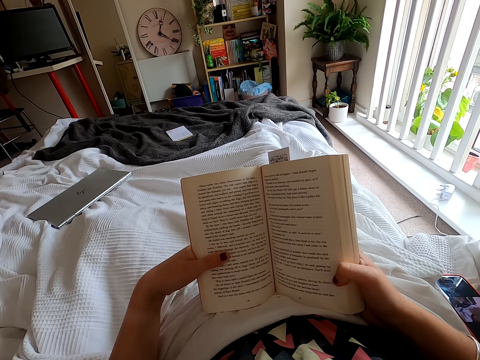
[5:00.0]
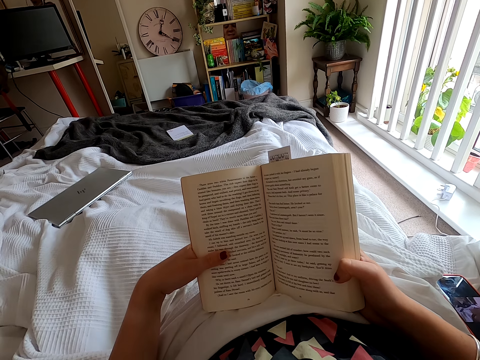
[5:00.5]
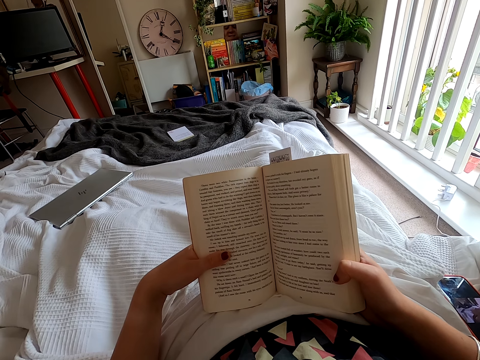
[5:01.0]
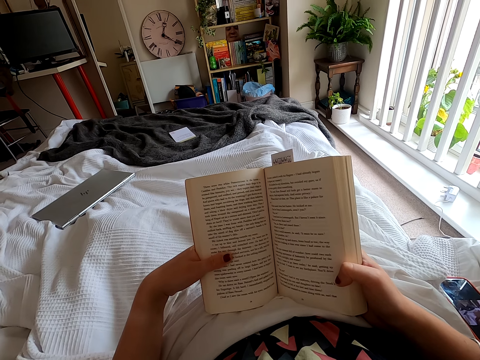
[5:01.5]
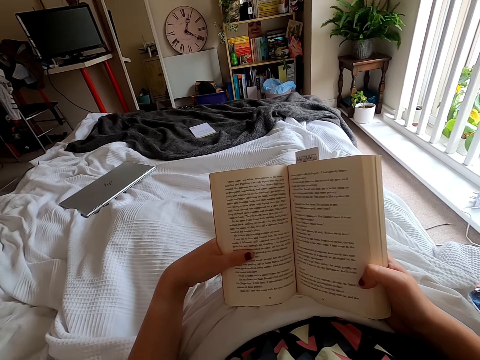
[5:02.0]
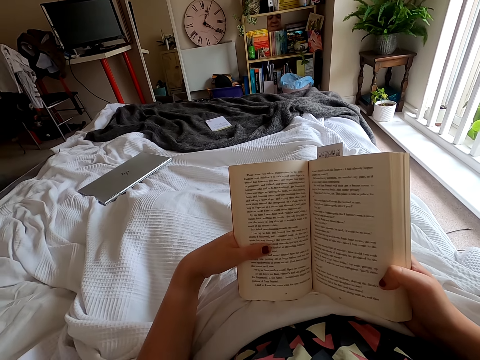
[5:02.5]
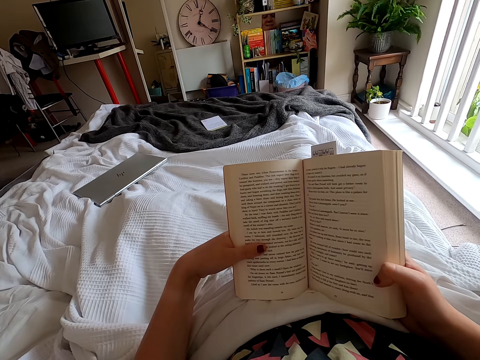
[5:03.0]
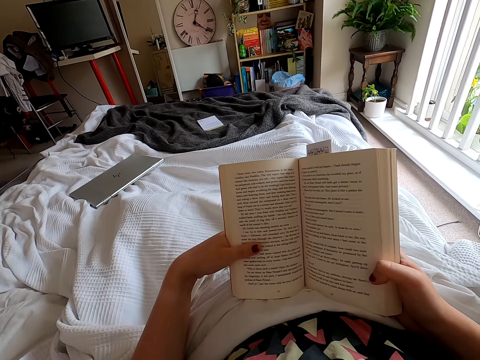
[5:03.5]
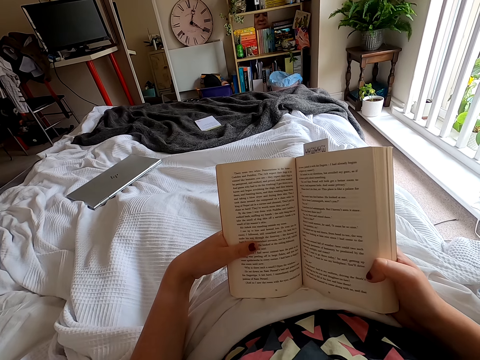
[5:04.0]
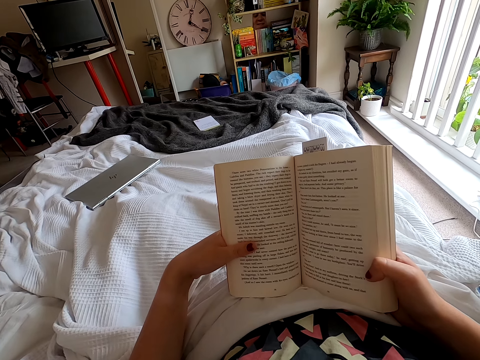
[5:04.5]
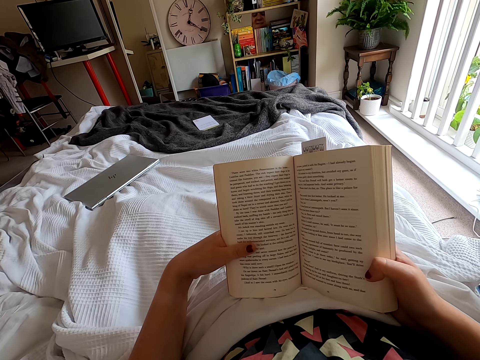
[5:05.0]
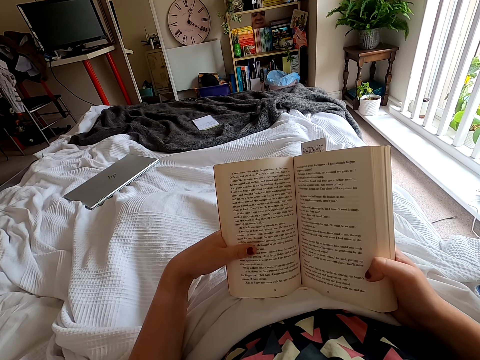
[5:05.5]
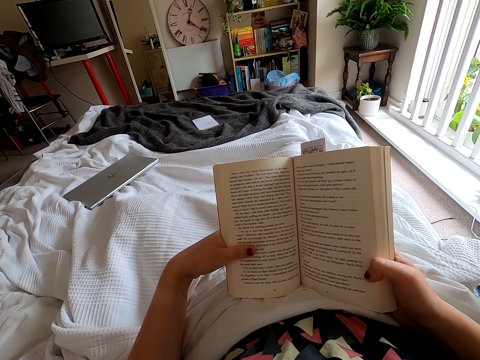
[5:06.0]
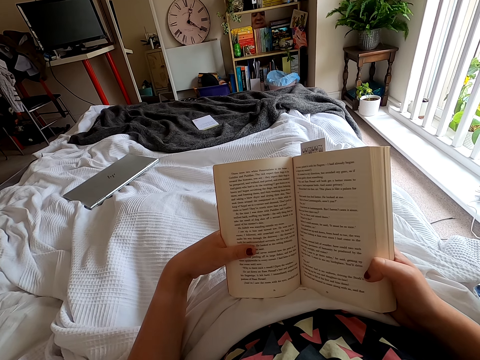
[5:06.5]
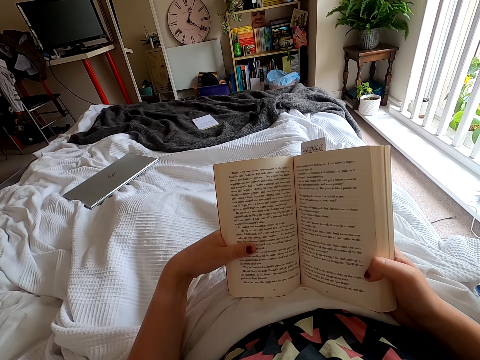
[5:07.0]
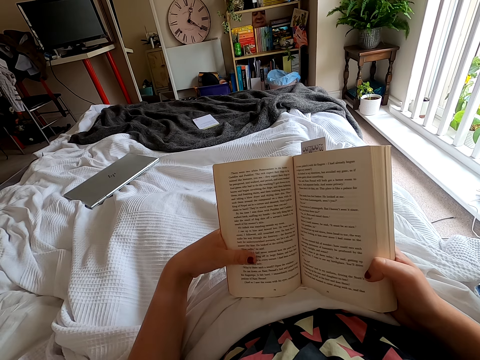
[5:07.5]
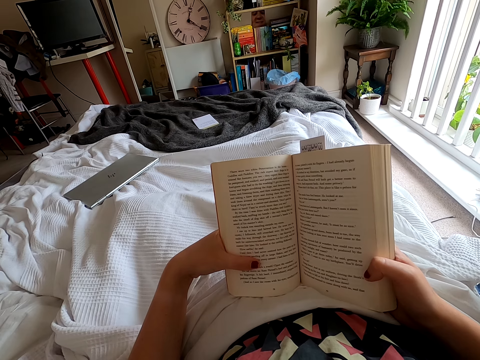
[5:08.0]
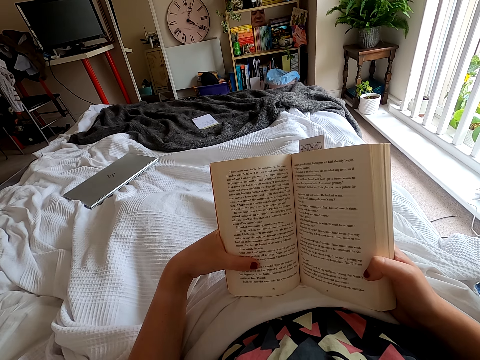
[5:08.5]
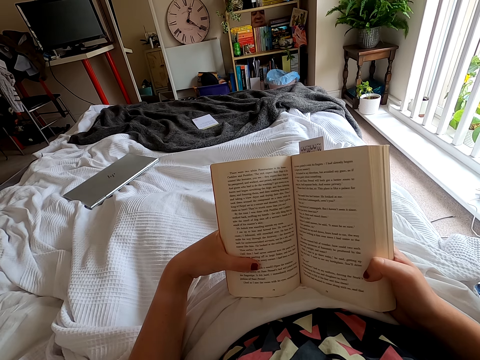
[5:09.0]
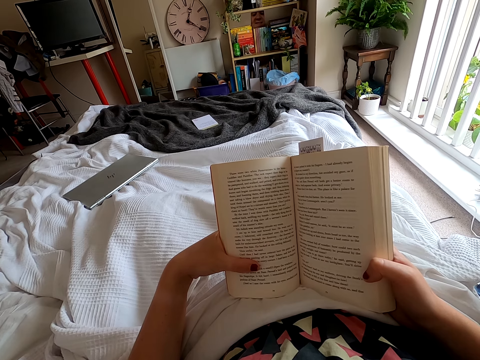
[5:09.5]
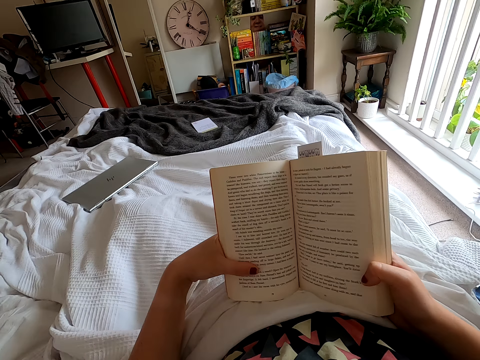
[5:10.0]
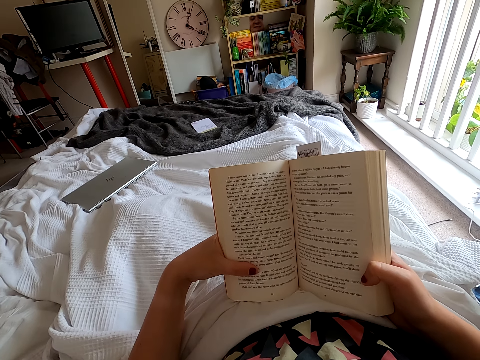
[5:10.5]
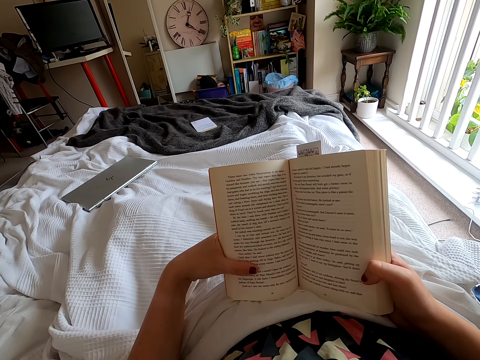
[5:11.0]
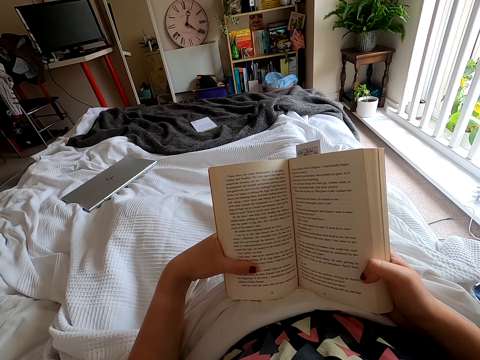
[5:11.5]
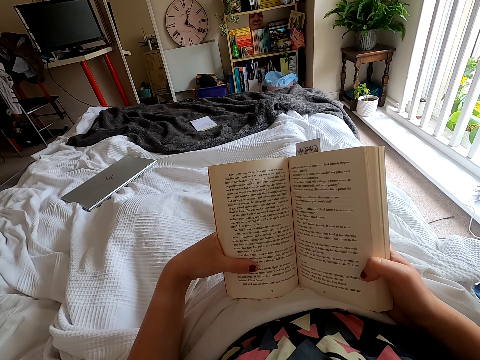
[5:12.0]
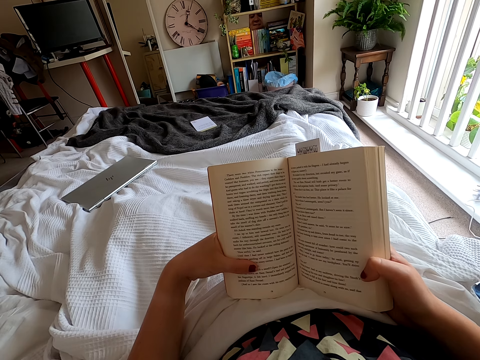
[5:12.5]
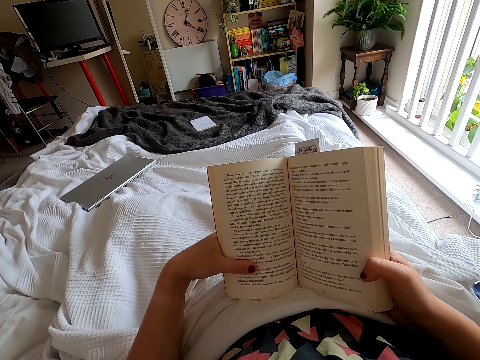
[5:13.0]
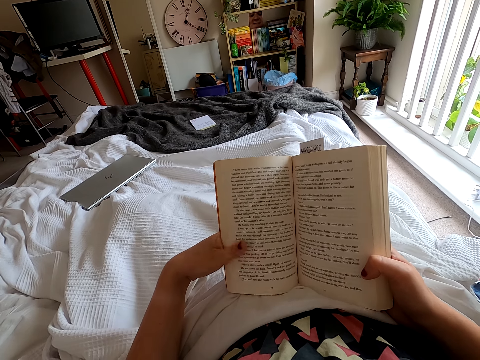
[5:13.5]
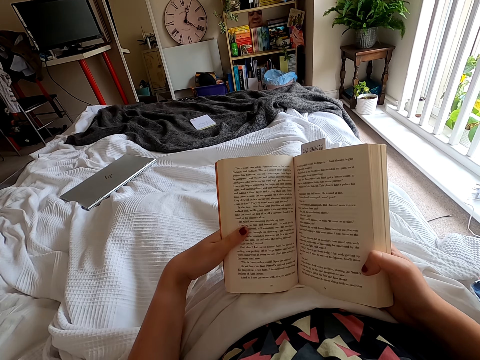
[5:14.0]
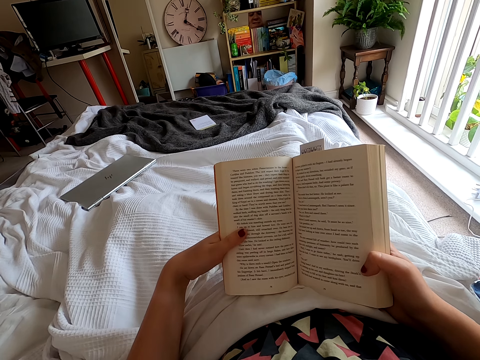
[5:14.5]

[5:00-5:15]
The camera wearer looks around. They peruse a book. They move a finger. They peruse the book.

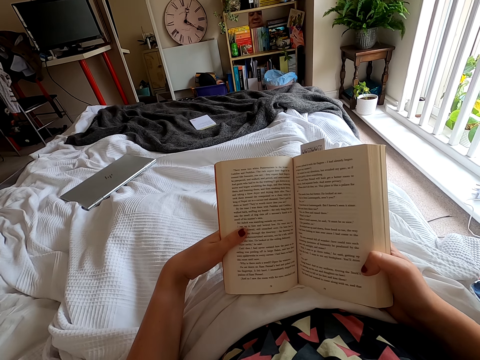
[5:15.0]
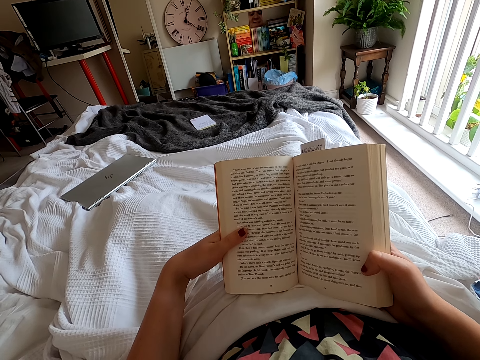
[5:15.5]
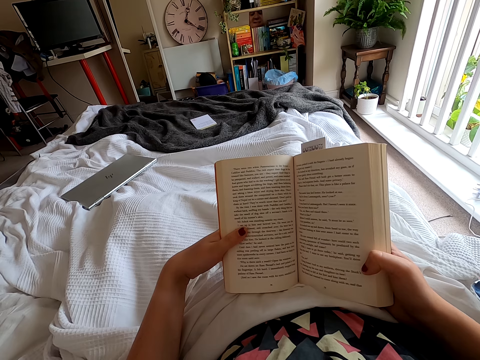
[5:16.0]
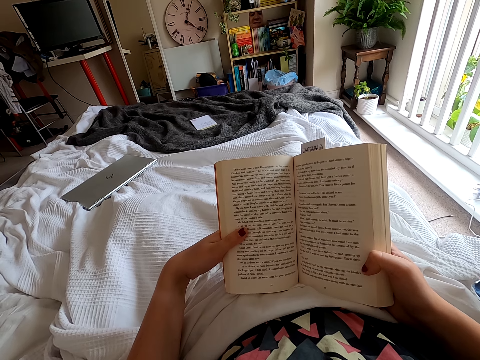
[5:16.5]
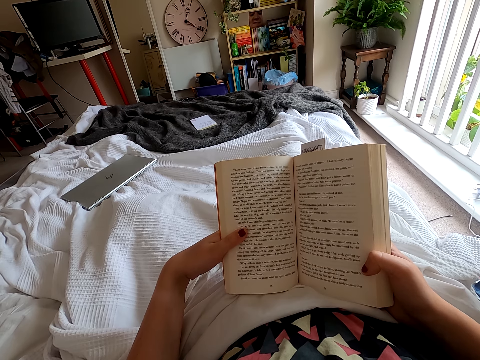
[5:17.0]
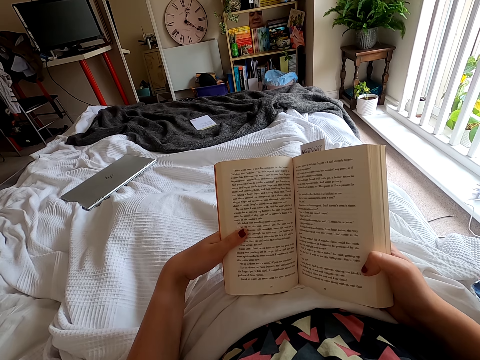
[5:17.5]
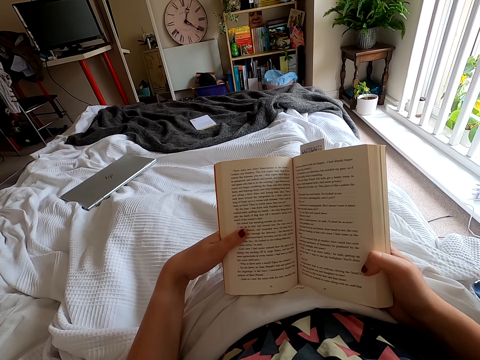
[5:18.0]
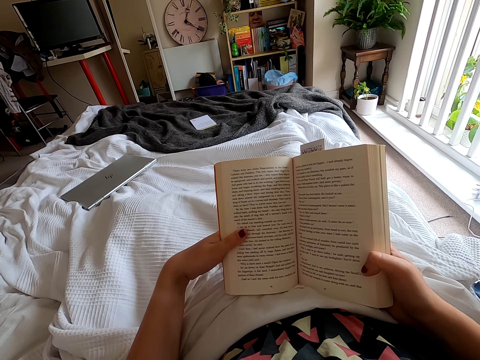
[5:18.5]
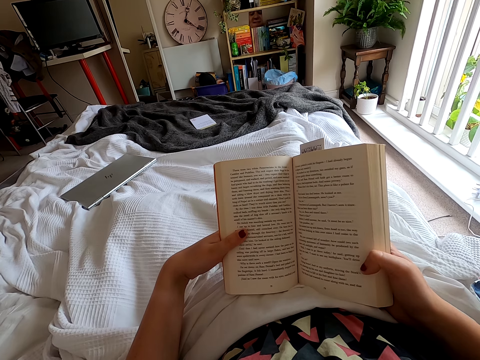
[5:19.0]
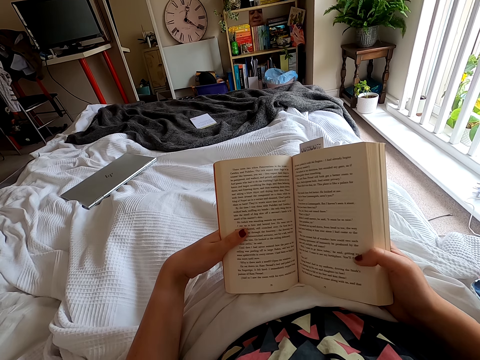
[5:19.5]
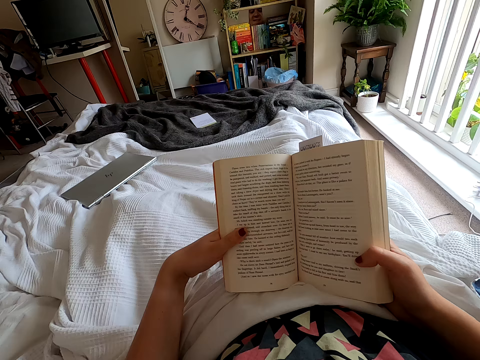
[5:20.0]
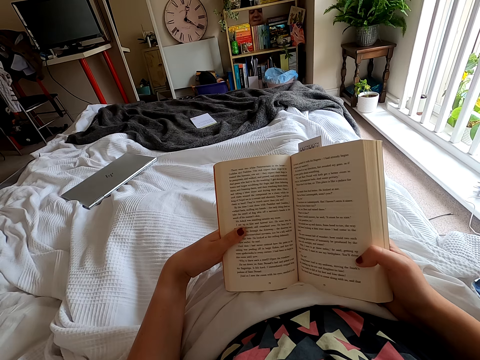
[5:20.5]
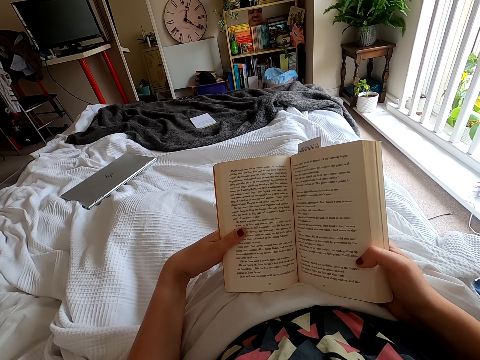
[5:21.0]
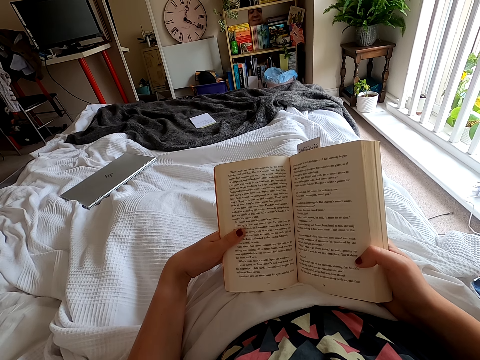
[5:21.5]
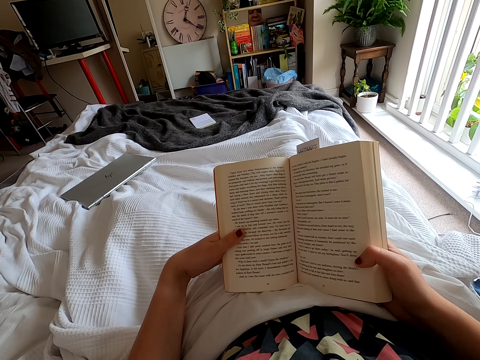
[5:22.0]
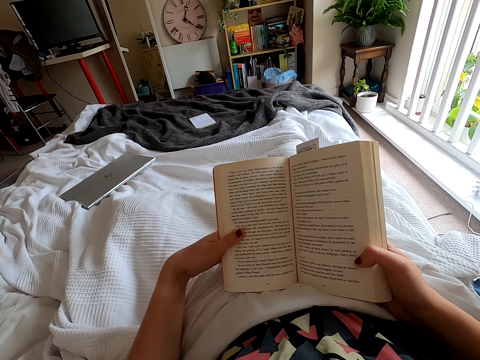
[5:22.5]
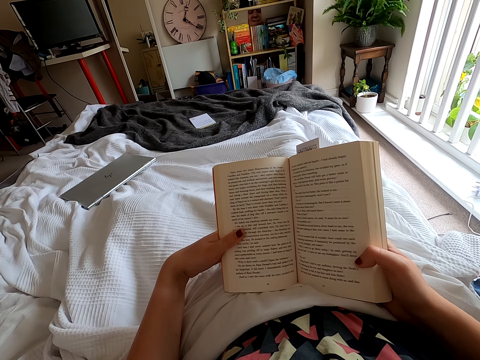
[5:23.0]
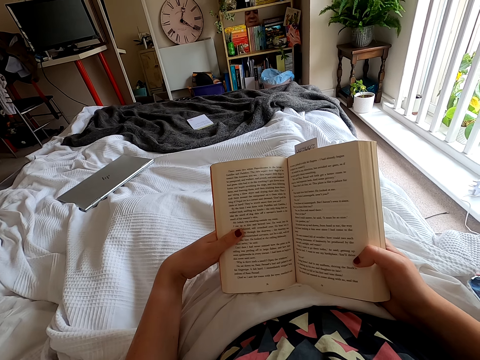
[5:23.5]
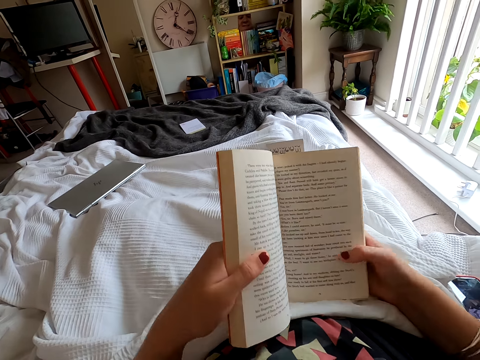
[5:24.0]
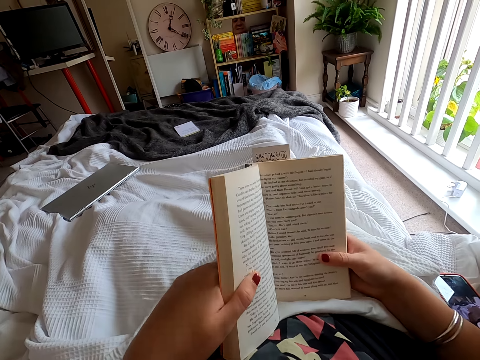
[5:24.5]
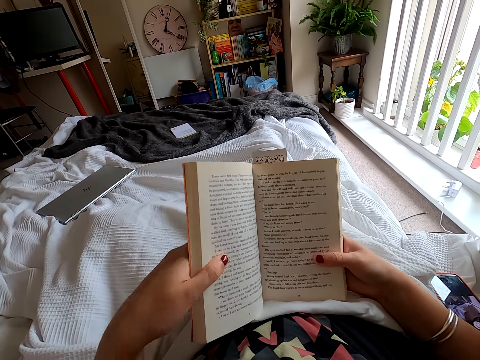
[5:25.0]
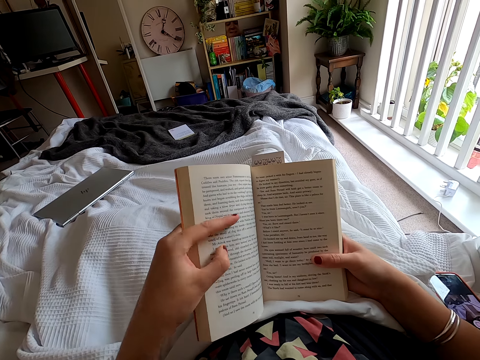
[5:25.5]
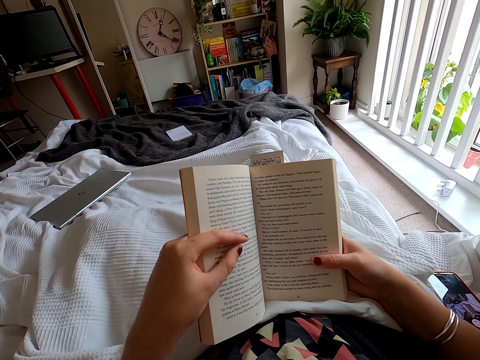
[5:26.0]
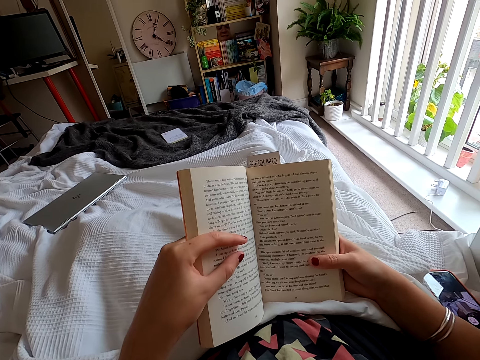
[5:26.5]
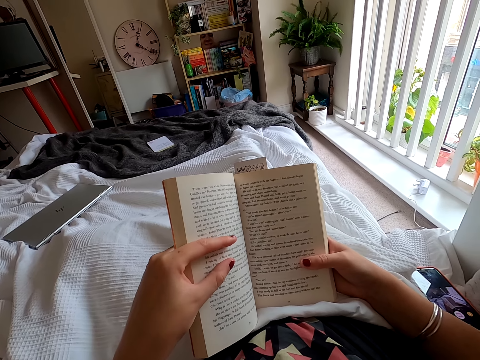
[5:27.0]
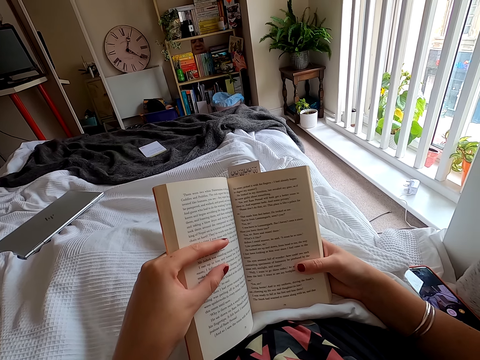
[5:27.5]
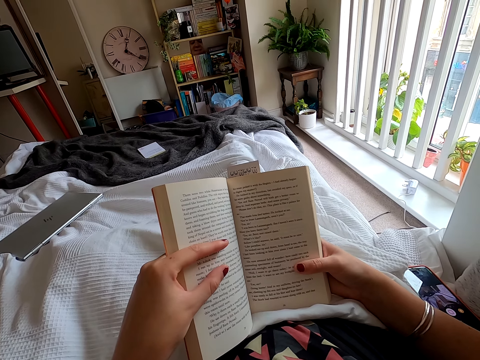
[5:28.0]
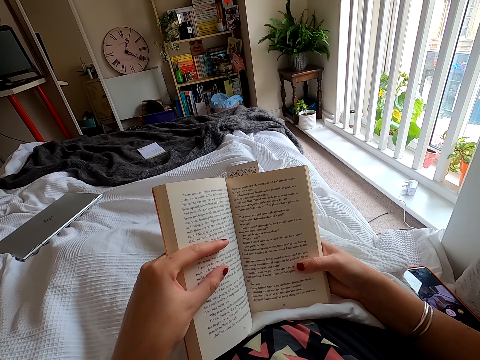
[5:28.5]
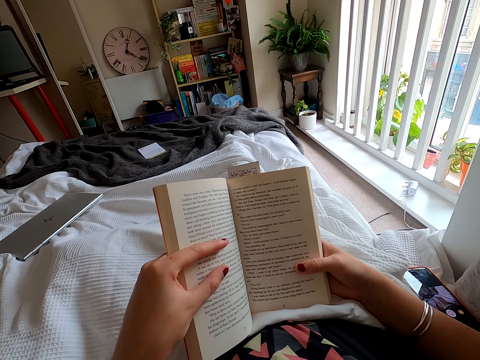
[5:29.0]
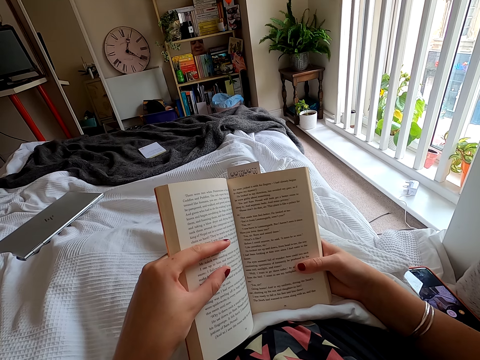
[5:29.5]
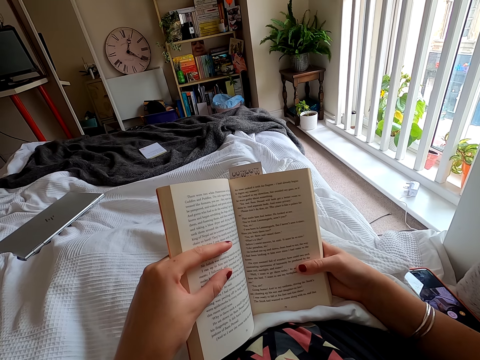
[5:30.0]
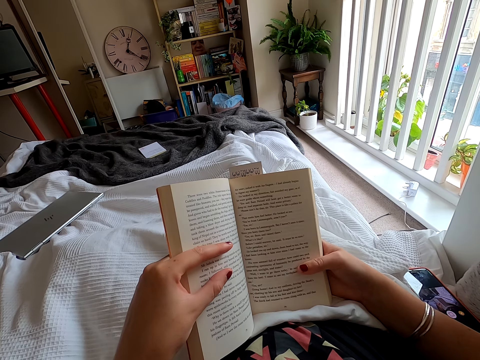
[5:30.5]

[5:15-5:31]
The camera wearer peruses a book. They turn the book. They move a hand on the book. They peruse the book. They move a finger. They peruse the book.
